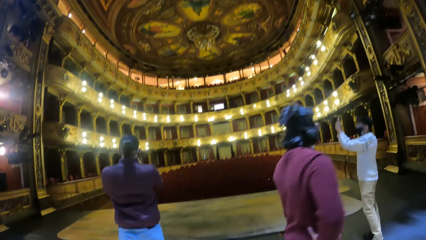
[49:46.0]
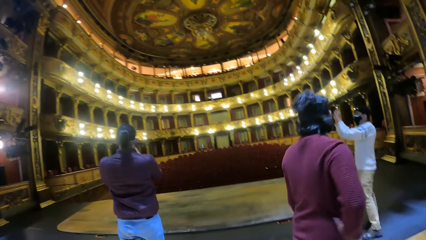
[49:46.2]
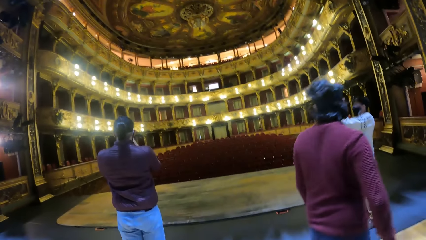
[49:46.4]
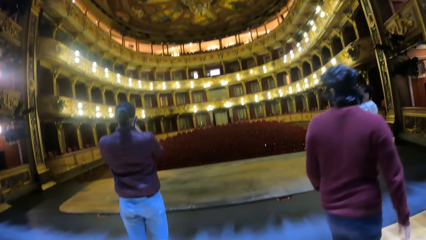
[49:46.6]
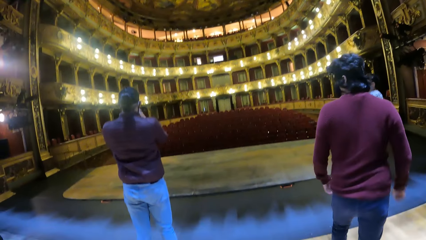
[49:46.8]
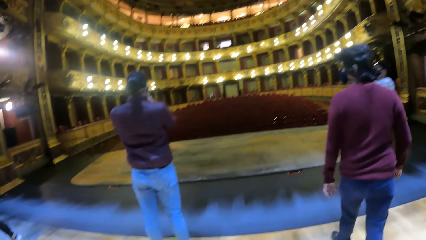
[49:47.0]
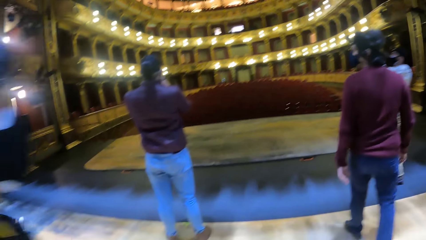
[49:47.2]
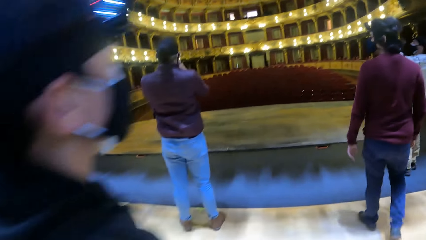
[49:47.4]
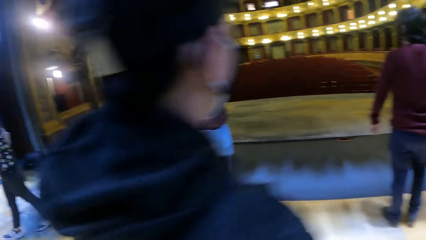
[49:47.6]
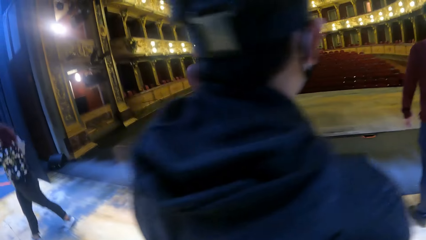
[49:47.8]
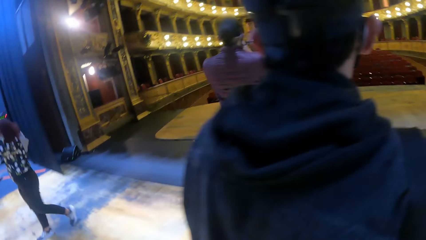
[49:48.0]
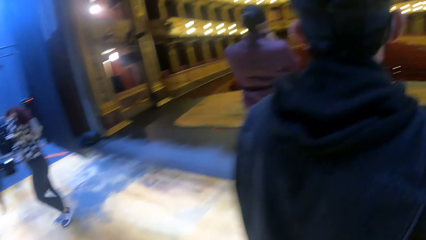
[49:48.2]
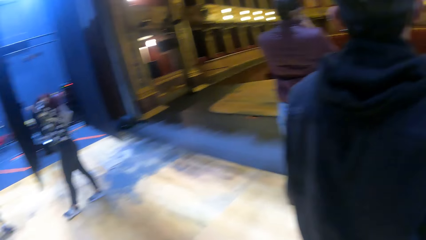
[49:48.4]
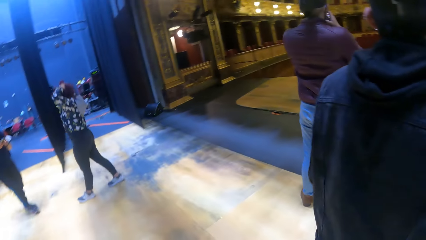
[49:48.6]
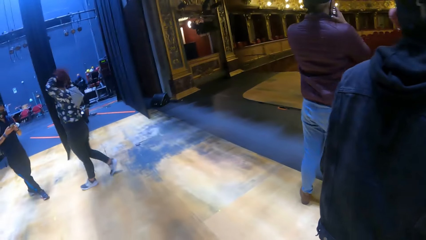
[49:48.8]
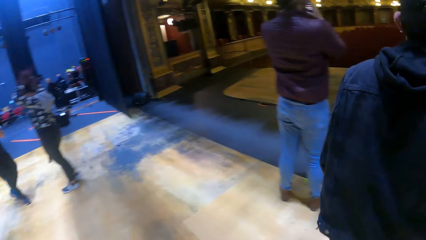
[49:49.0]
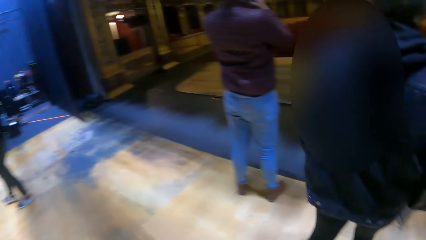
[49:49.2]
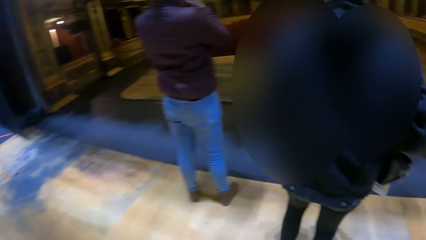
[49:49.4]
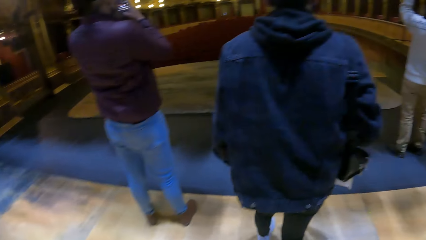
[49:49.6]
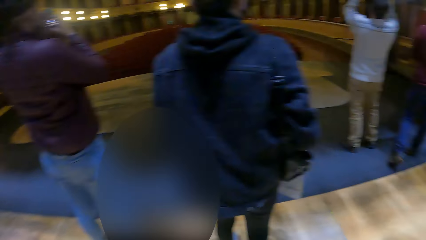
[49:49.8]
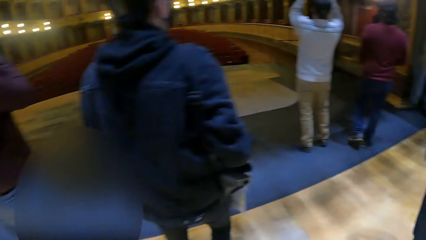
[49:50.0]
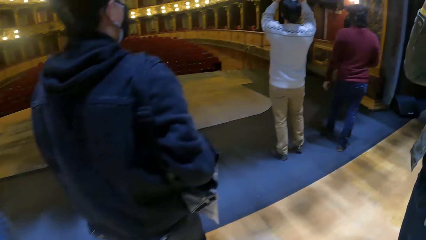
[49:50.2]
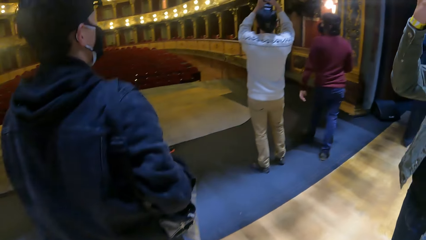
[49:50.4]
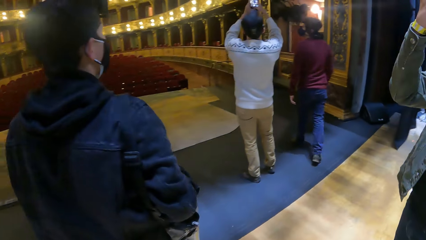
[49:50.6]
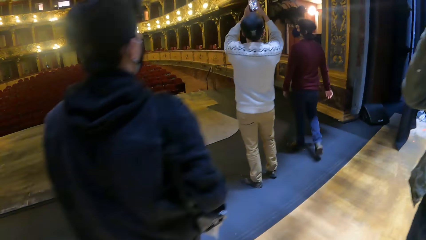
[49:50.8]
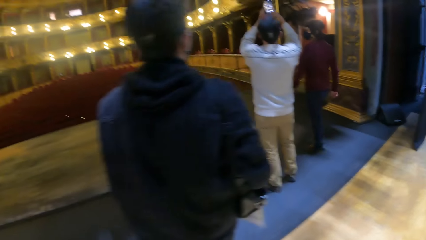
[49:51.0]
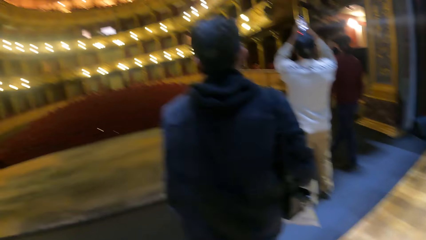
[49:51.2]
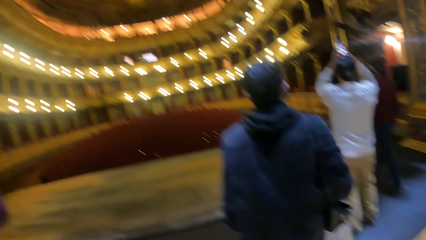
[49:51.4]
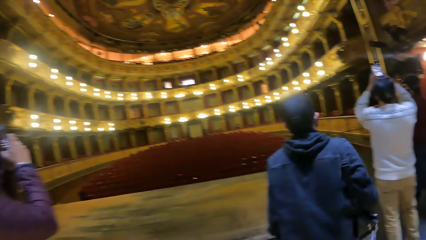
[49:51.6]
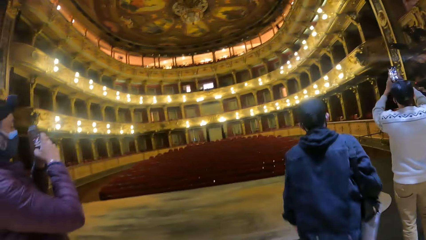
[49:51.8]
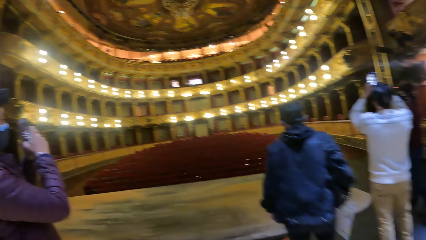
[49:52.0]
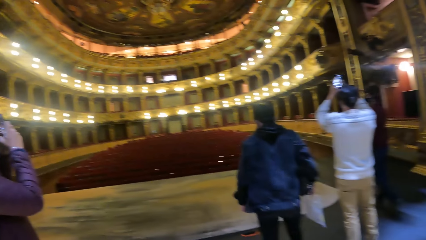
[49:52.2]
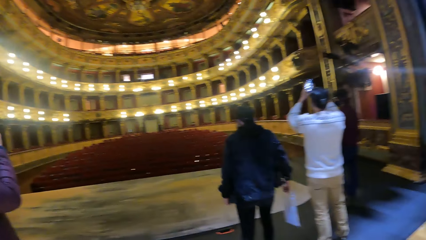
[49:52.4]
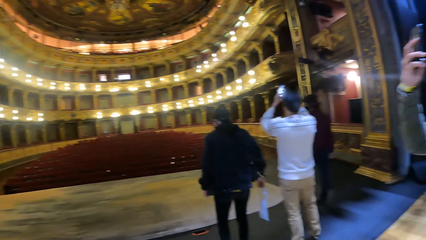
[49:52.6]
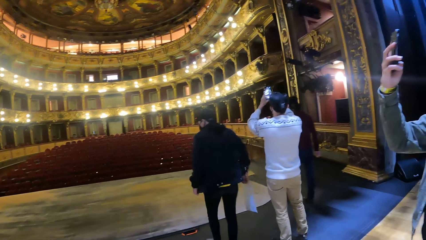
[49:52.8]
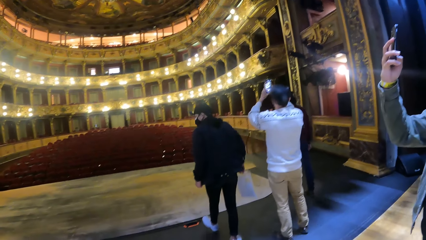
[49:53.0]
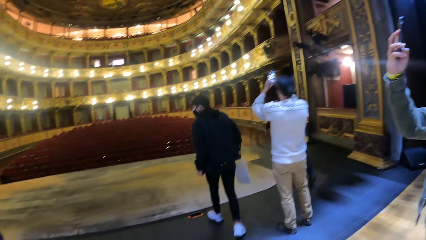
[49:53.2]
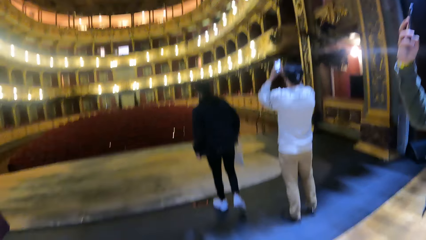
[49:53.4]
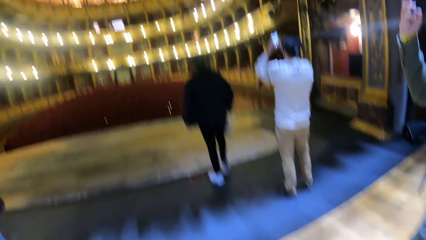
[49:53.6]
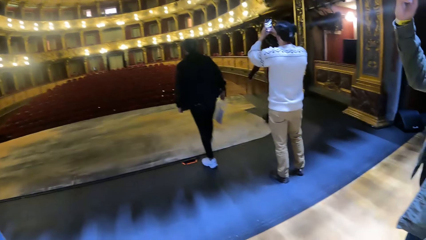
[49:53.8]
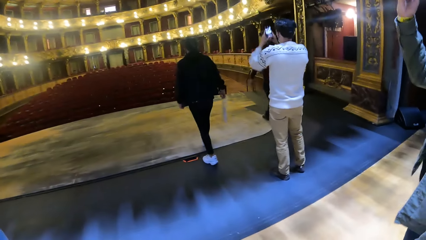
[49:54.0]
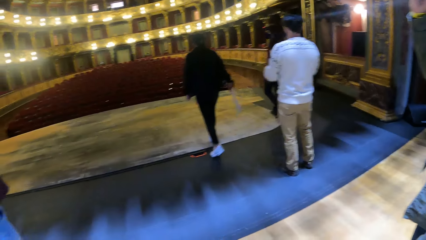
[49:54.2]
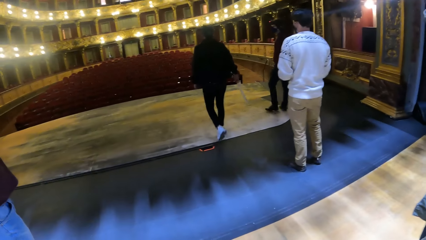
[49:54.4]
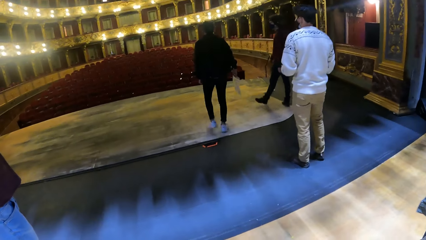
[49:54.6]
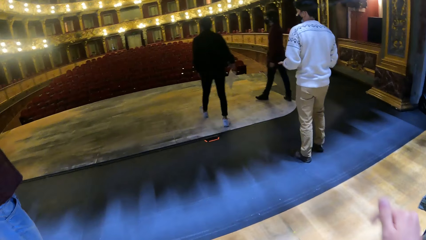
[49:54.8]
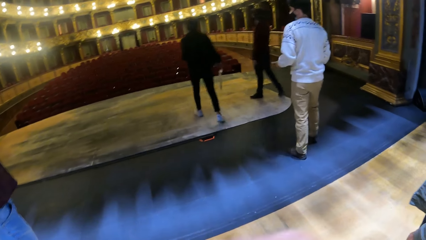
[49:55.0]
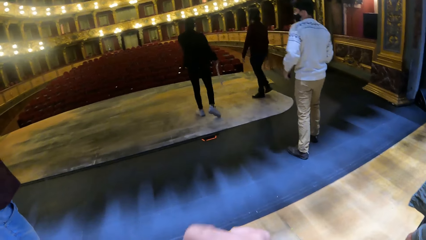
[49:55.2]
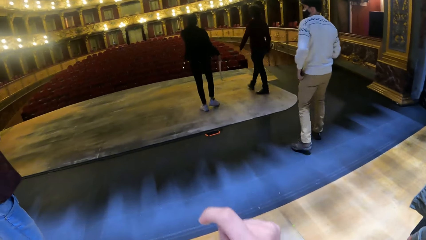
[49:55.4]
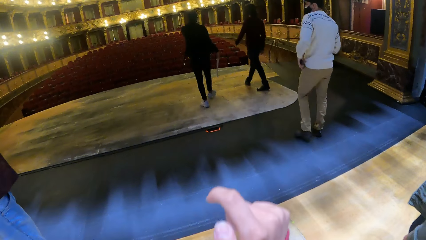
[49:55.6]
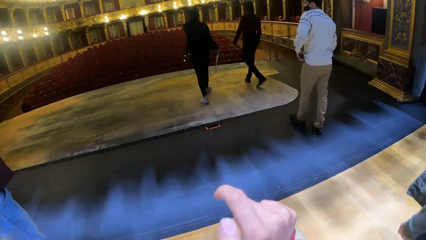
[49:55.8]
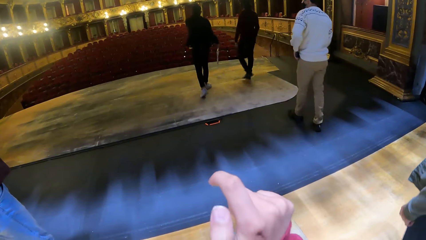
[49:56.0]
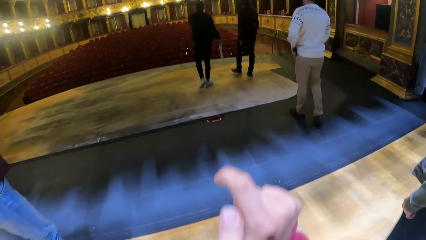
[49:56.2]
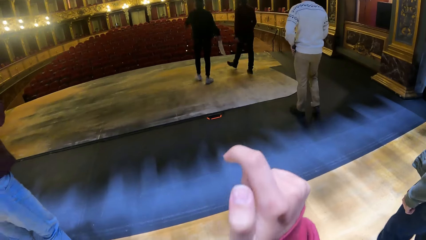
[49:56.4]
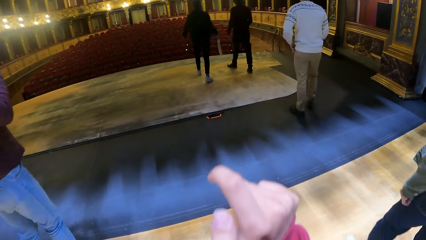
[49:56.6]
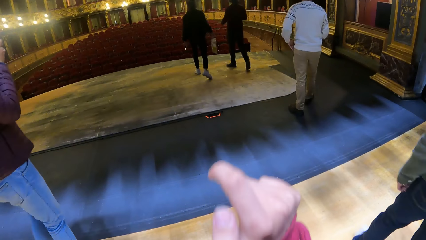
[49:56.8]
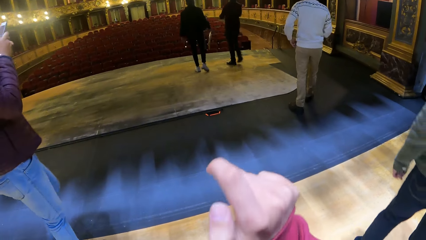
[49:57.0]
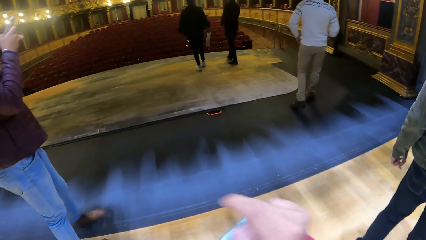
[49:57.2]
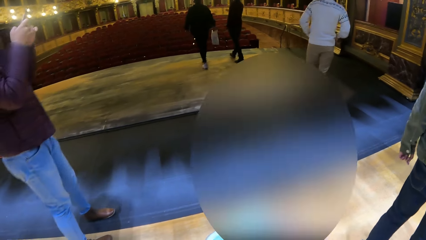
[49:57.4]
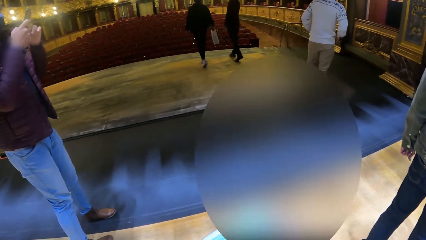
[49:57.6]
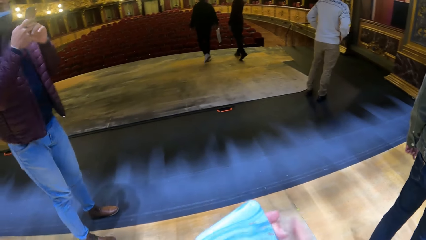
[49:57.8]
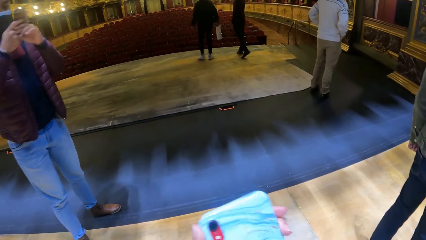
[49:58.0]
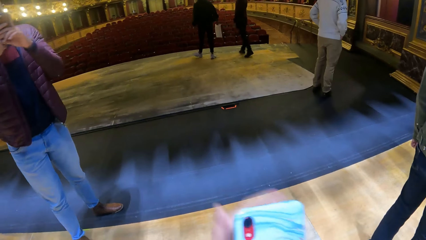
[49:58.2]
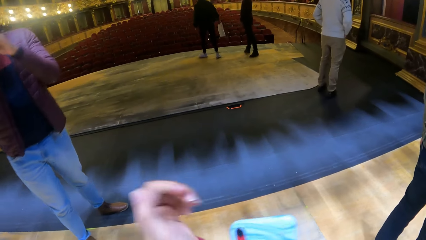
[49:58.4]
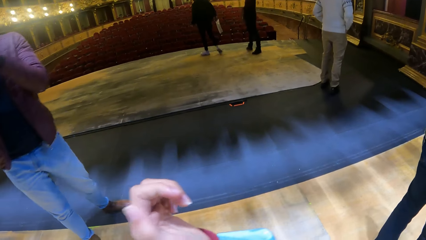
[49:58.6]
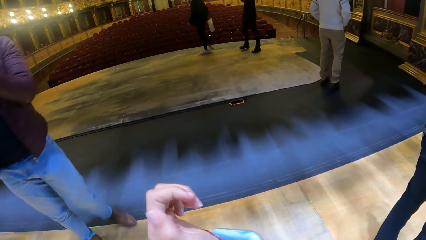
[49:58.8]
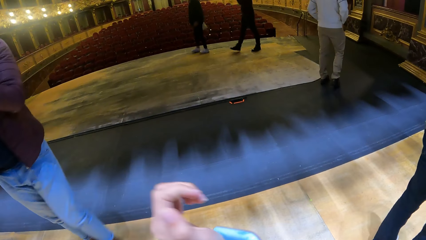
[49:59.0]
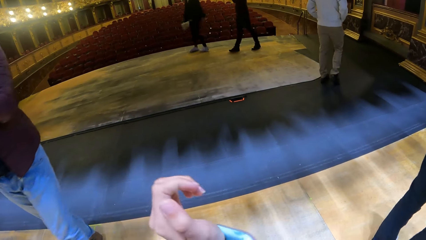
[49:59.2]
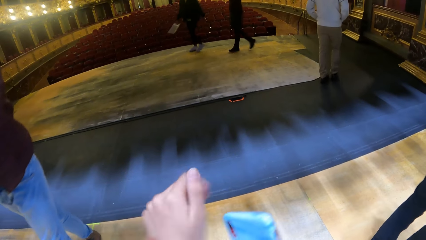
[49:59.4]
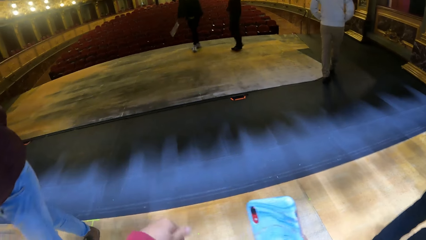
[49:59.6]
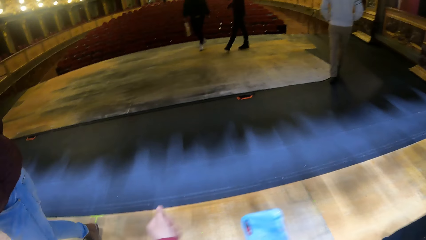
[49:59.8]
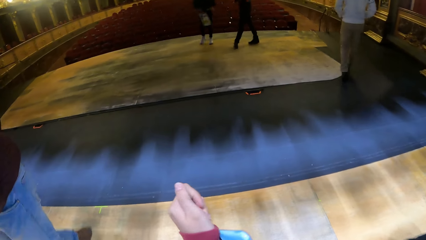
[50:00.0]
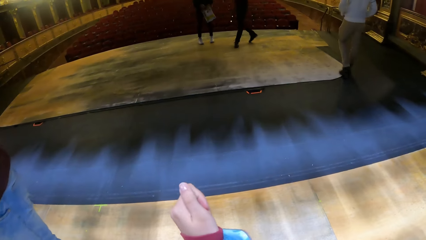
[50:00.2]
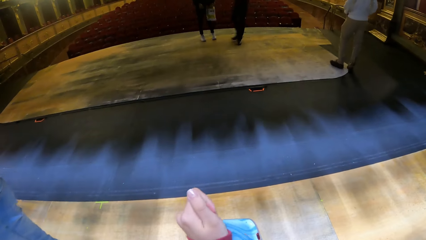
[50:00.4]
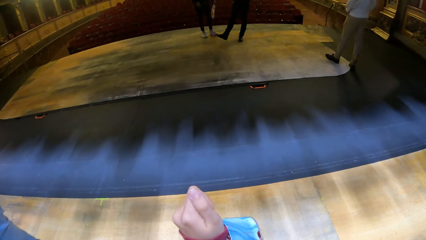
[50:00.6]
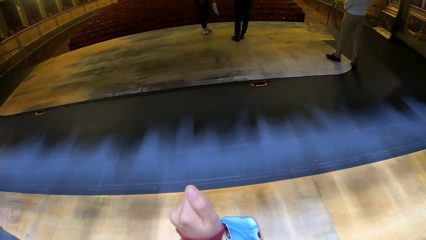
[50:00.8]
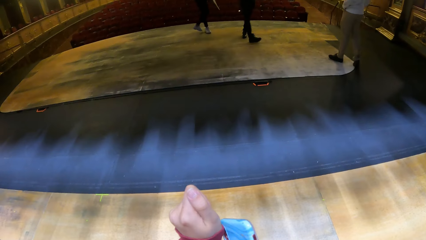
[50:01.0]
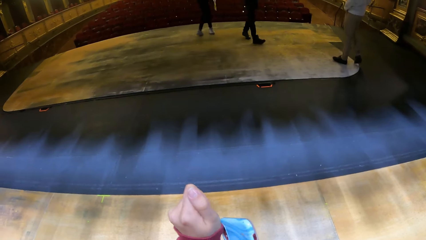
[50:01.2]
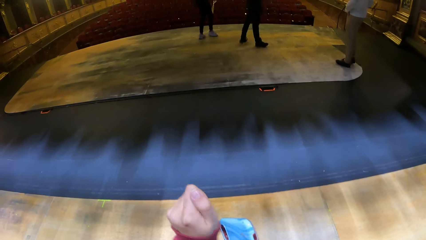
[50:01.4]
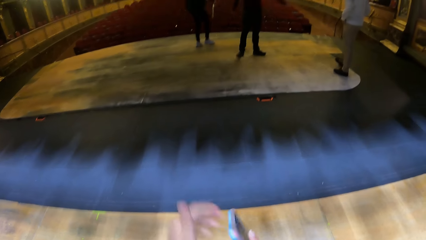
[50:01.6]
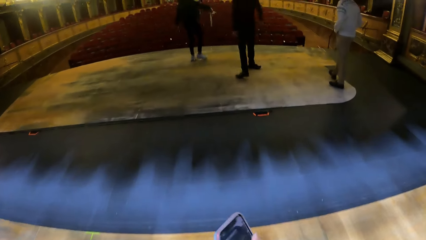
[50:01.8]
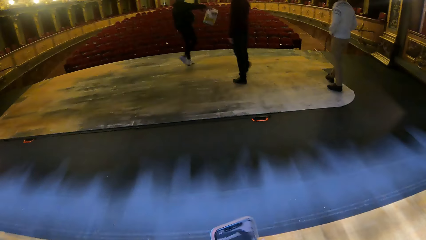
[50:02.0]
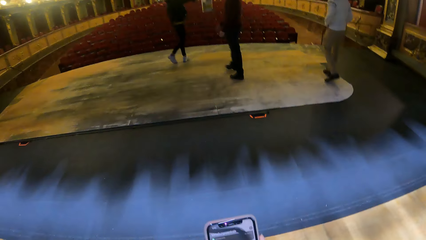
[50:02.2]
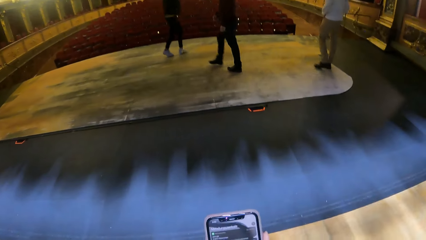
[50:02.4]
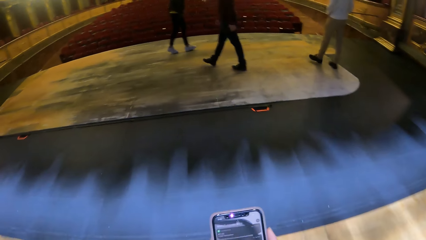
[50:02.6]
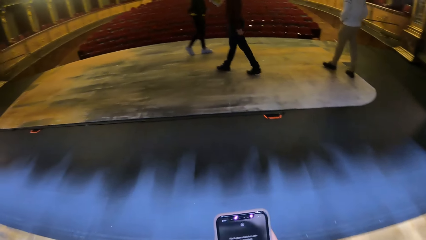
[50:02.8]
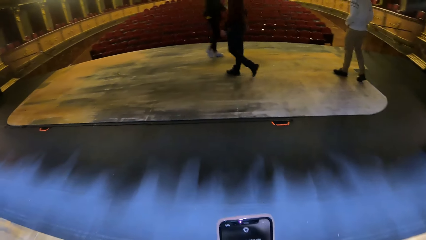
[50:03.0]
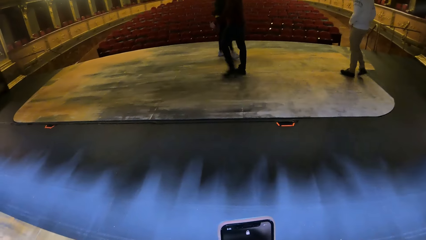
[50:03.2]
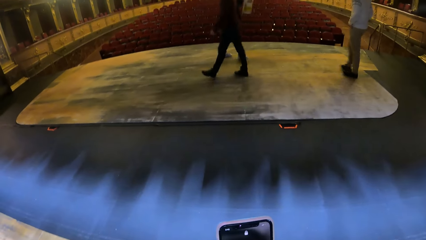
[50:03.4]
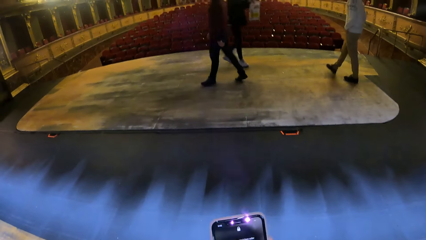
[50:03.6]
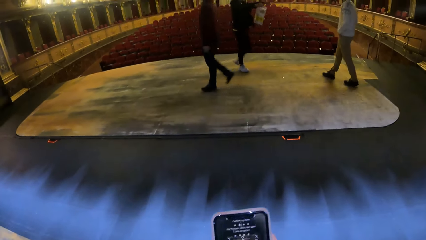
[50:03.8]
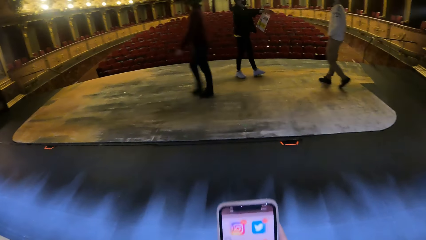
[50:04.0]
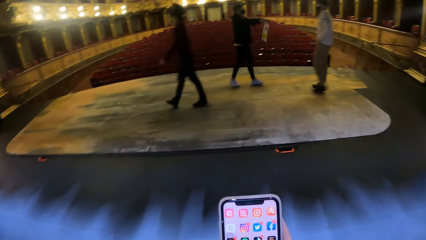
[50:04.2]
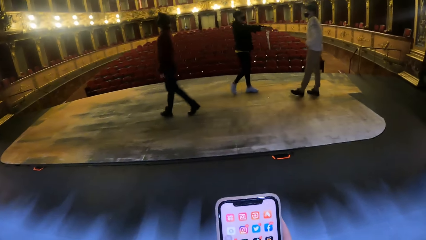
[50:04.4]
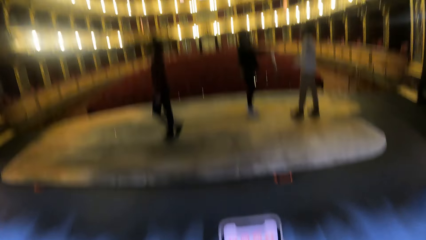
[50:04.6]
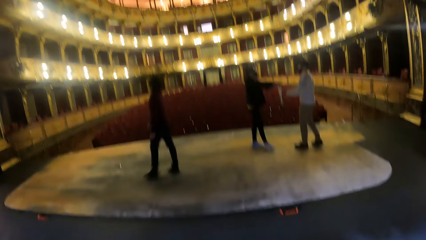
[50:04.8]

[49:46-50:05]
A woman holds her hair with both hands. A man operates the phone with both hands. Another man operates the phone with both hands. The camera wearer wipes the camera lens with a cloth. A third man interacts with a fourth man. The second man operates the phone with both hands. The camera wearer cleans a phone in her right hand on her left sleeve. She cleans the phone in her right hand on her left sleeve again. She operates the phone with both hands.
